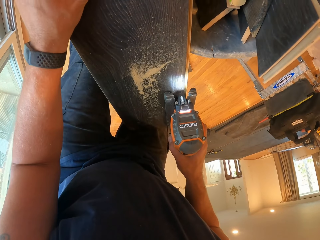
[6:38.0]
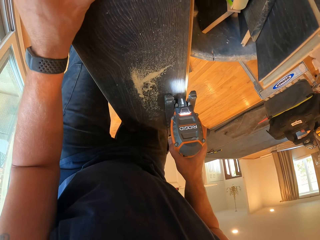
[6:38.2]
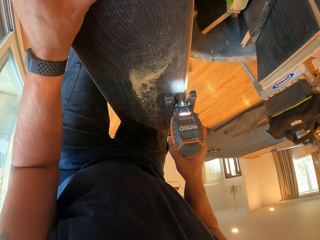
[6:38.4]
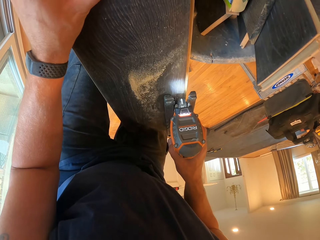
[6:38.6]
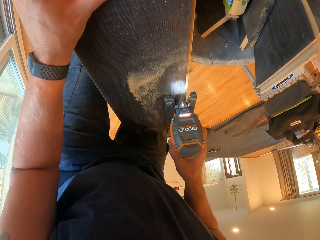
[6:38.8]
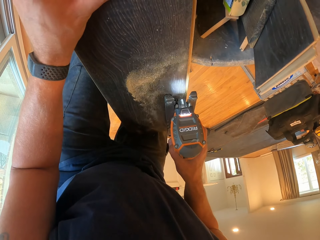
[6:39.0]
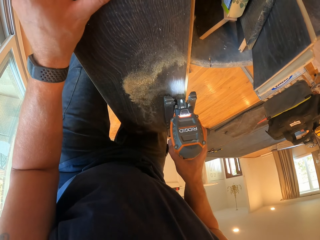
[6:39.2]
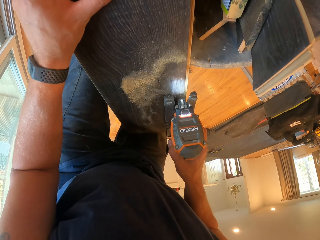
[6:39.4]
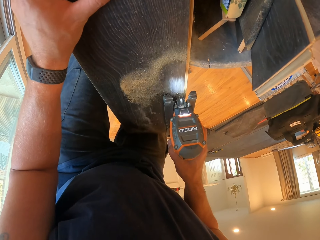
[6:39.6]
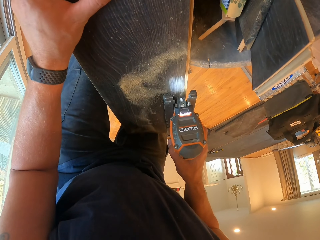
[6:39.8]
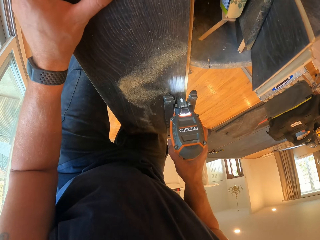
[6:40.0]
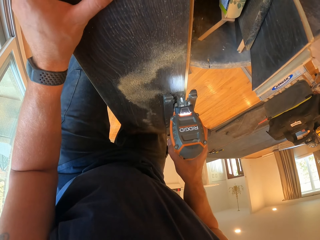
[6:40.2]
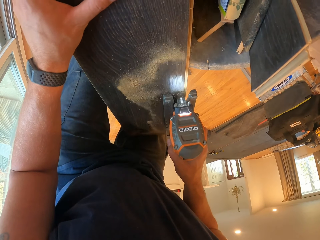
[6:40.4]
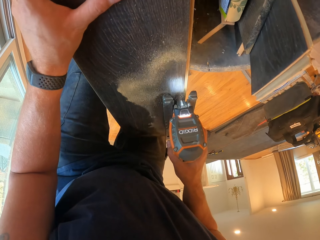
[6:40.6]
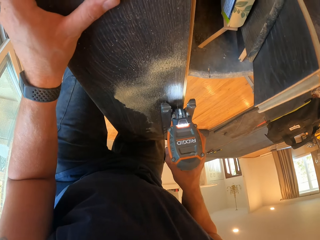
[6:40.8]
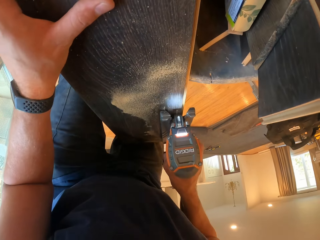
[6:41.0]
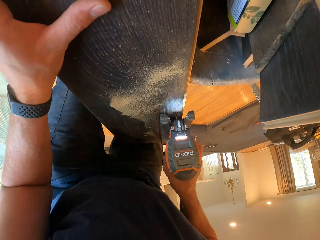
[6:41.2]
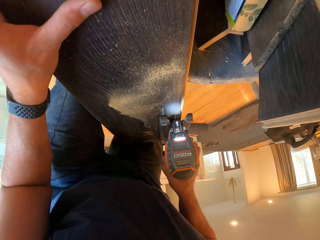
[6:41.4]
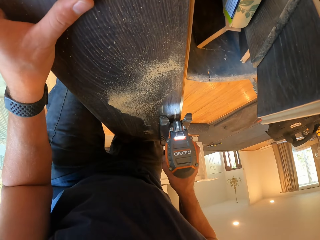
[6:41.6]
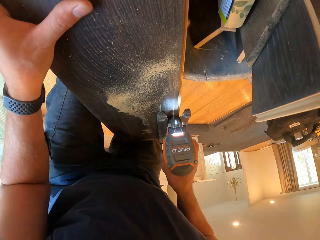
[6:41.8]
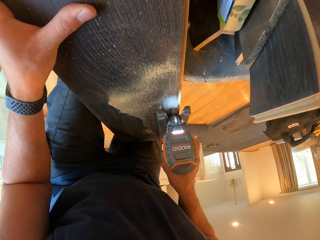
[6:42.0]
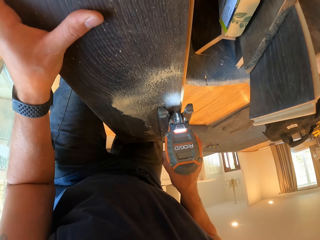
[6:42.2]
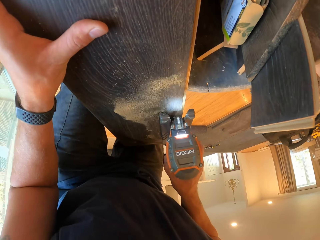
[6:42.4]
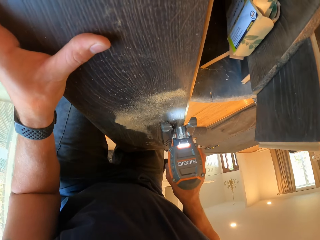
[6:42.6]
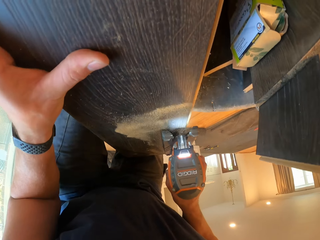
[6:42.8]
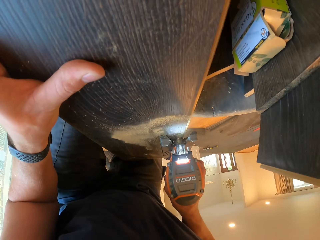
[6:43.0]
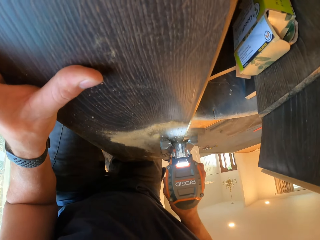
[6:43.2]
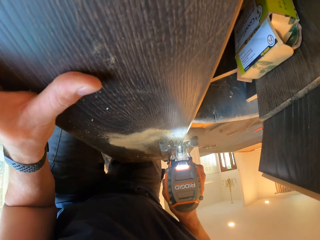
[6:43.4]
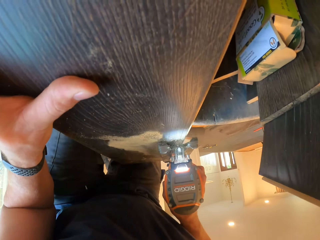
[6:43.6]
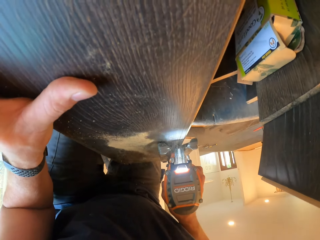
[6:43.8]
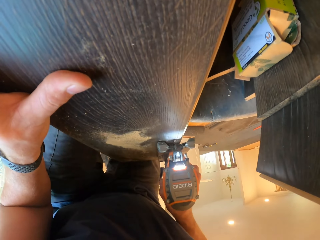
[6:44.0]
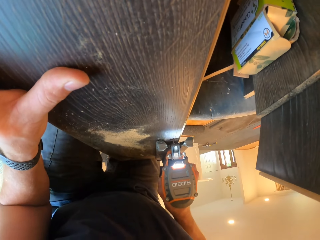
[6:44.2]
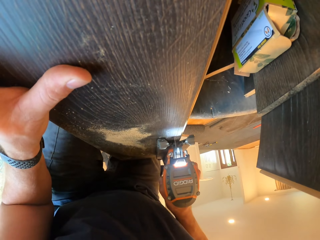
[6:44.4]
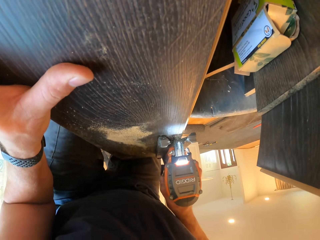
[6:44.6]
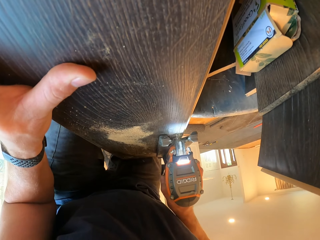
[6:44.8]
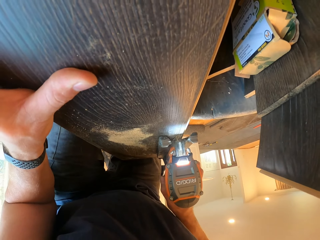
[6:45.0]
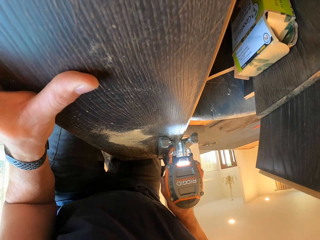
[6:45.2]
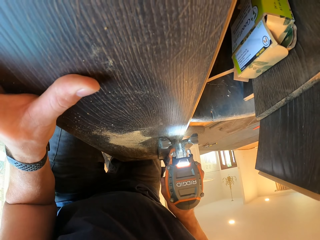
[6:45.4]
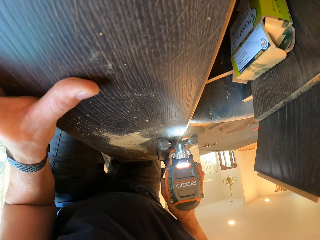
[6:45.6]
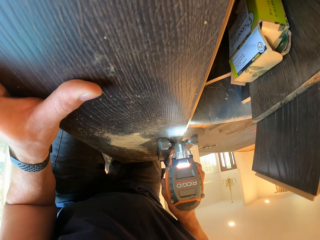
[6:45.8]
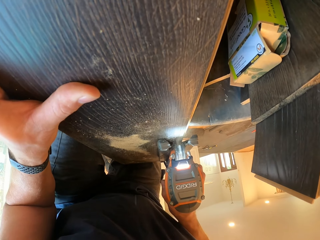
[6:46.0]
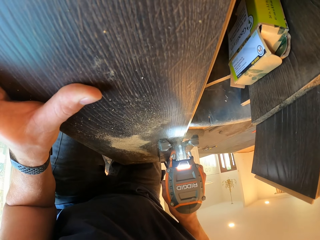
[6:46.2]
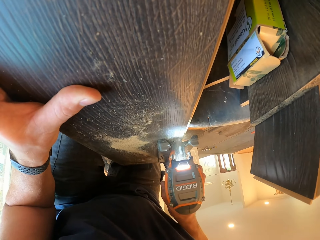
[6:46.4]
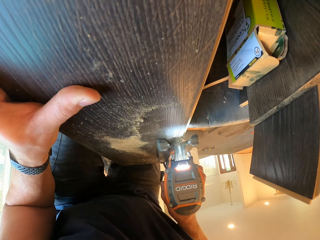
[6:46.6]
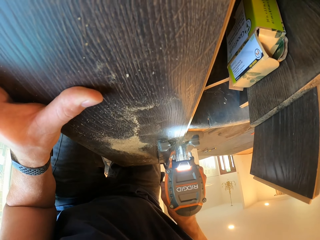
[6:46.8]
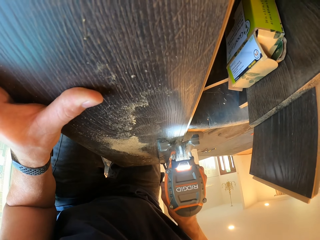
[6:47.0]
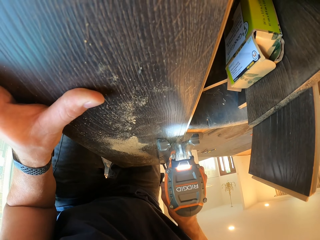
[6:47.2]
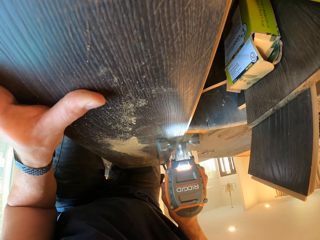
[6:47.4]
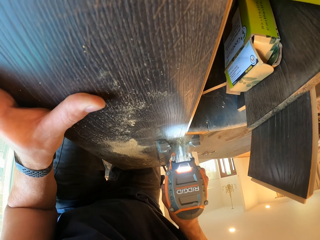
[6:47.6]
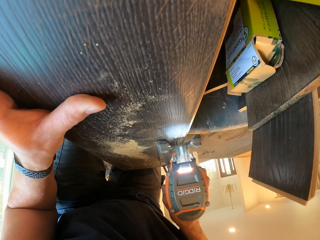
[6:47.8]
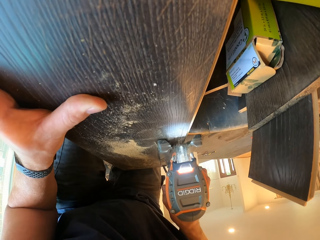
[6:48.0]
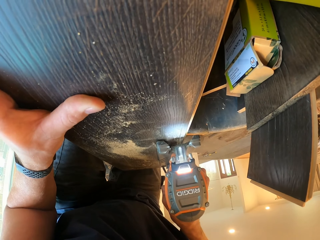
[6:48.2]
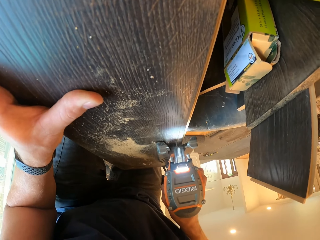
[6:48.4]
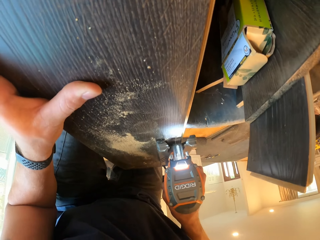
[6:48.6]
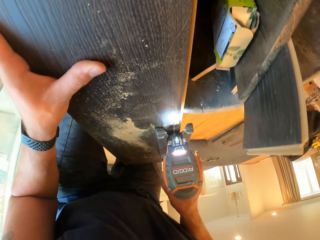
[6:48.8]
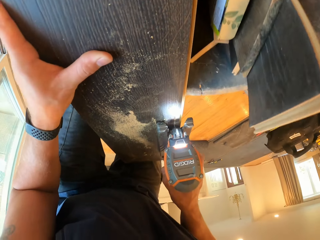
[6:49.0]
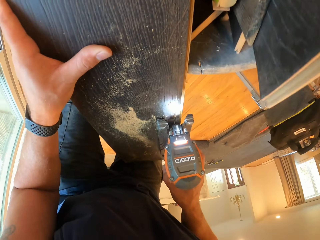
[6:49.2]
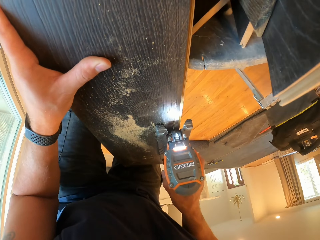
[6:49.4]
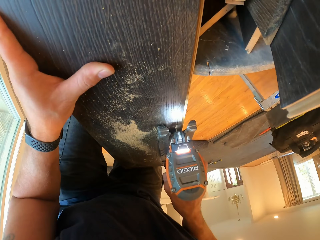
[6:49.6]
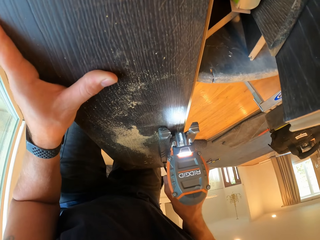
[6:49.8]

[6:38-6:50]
The camera wearer moves his hand. He cuts the wood plank.

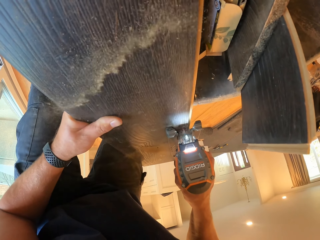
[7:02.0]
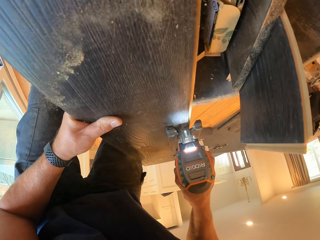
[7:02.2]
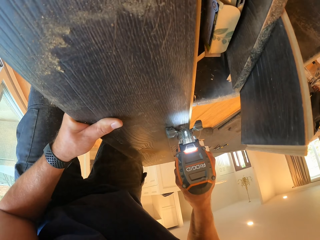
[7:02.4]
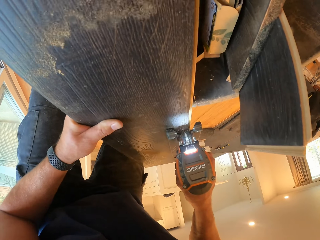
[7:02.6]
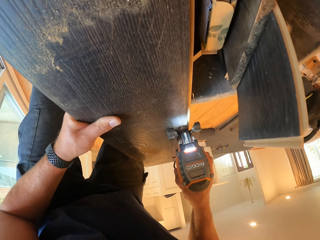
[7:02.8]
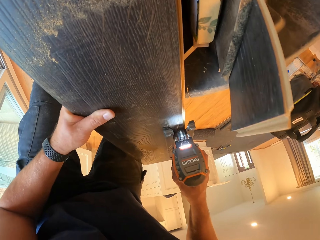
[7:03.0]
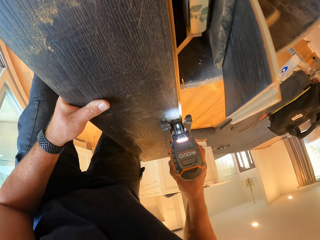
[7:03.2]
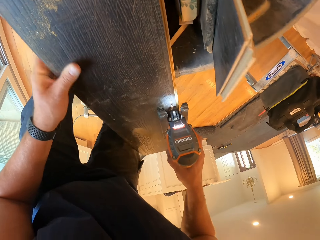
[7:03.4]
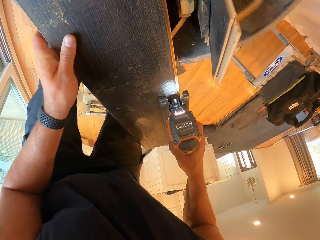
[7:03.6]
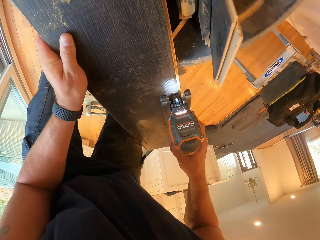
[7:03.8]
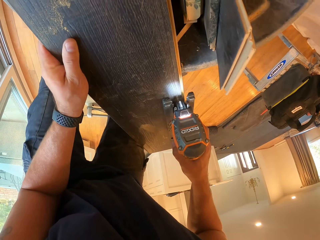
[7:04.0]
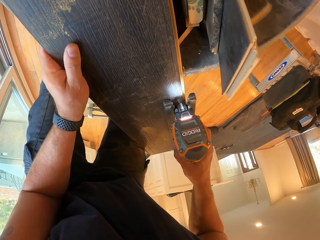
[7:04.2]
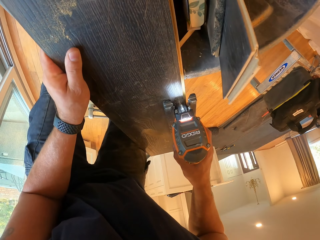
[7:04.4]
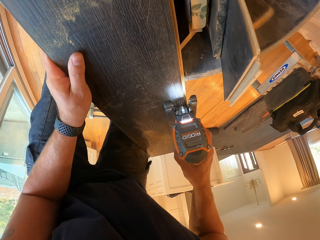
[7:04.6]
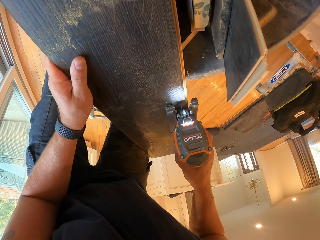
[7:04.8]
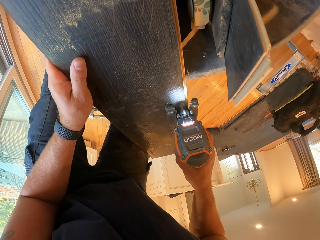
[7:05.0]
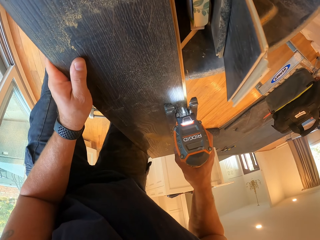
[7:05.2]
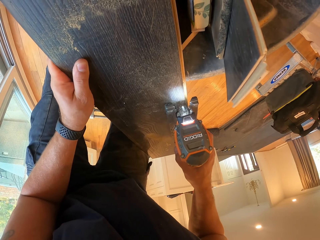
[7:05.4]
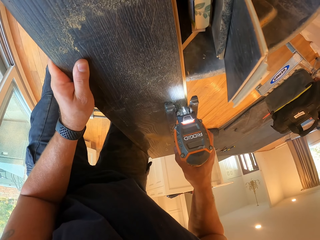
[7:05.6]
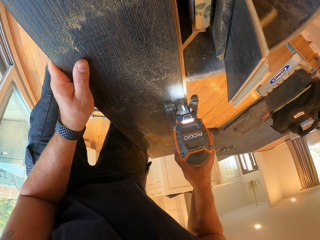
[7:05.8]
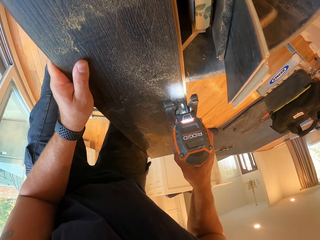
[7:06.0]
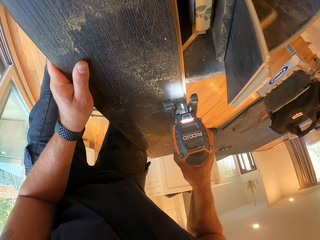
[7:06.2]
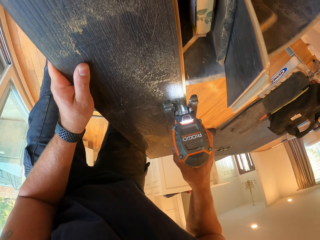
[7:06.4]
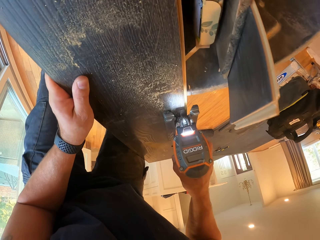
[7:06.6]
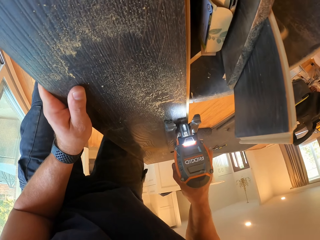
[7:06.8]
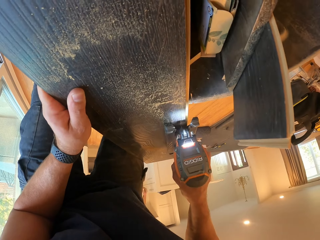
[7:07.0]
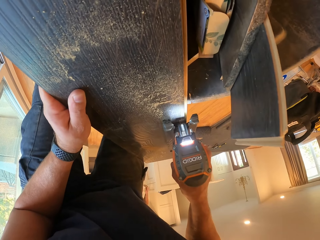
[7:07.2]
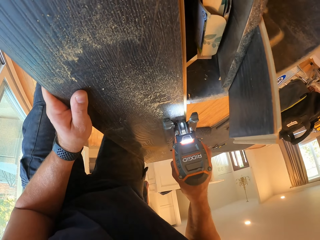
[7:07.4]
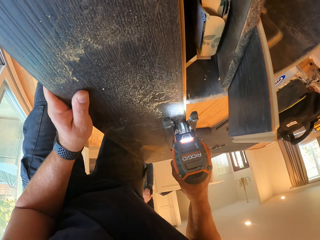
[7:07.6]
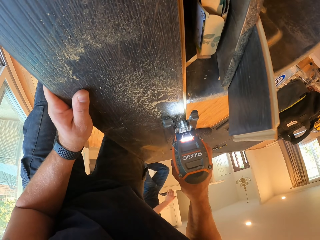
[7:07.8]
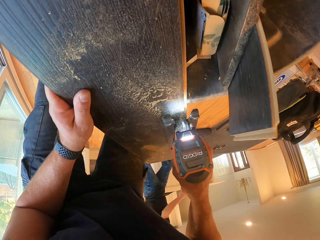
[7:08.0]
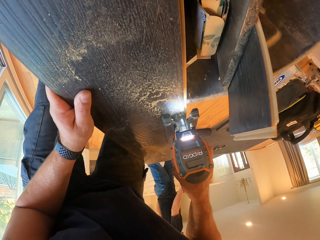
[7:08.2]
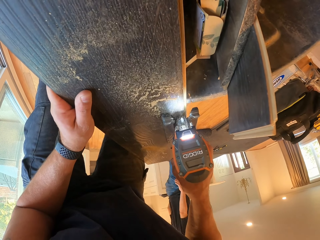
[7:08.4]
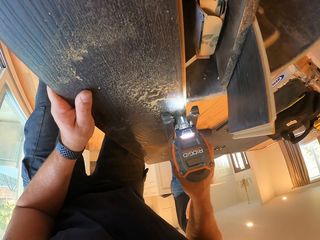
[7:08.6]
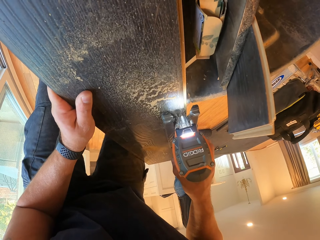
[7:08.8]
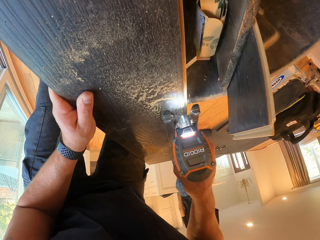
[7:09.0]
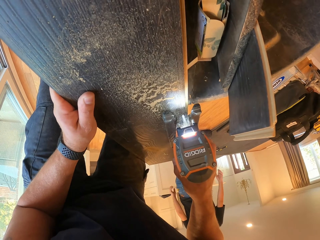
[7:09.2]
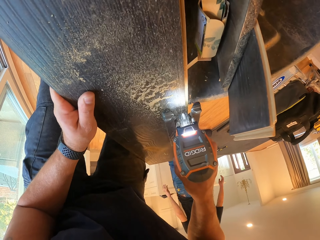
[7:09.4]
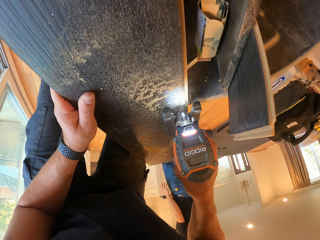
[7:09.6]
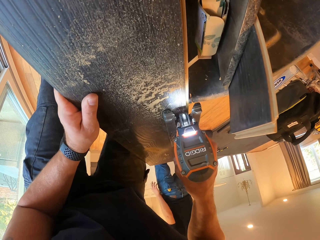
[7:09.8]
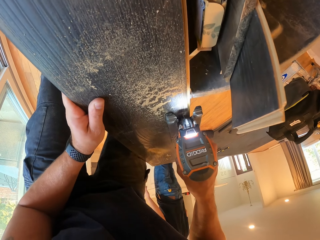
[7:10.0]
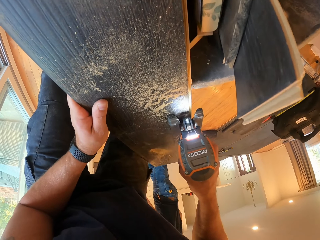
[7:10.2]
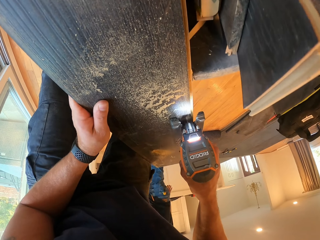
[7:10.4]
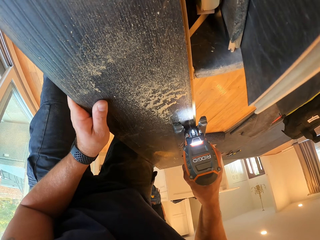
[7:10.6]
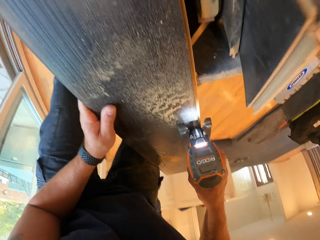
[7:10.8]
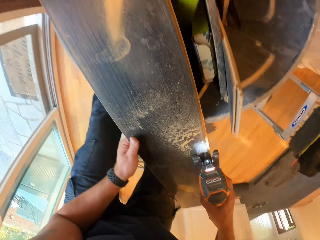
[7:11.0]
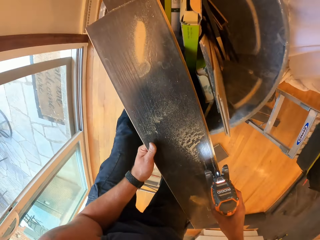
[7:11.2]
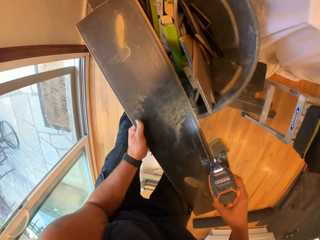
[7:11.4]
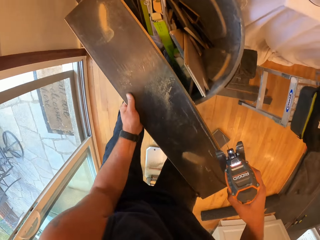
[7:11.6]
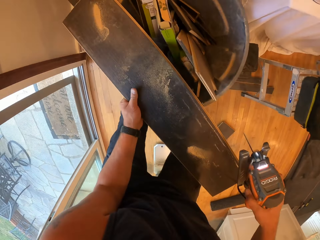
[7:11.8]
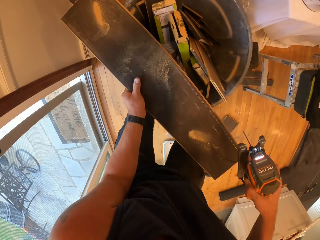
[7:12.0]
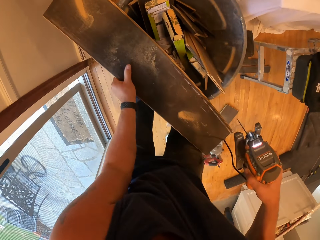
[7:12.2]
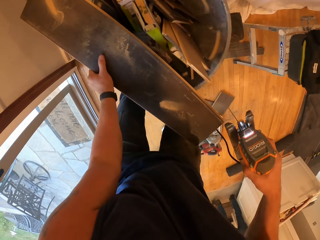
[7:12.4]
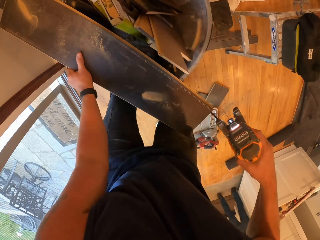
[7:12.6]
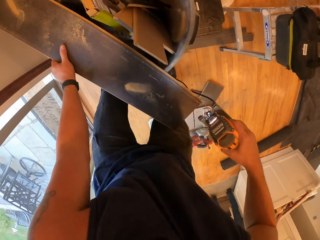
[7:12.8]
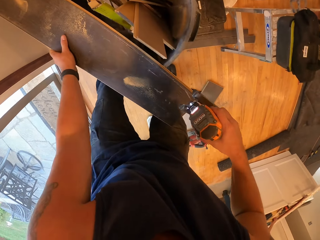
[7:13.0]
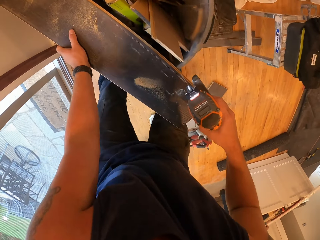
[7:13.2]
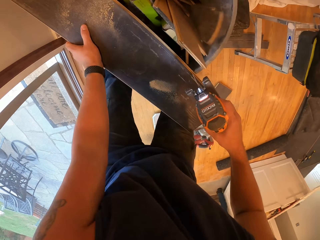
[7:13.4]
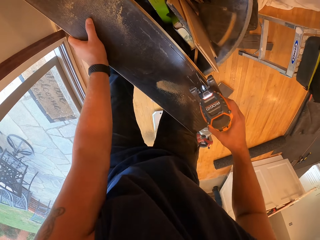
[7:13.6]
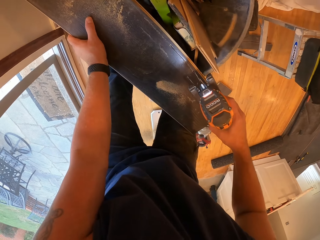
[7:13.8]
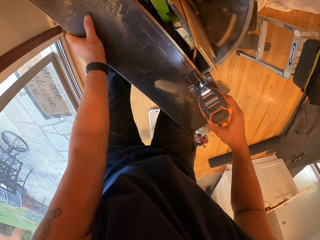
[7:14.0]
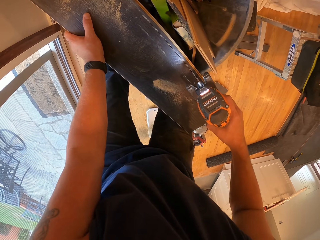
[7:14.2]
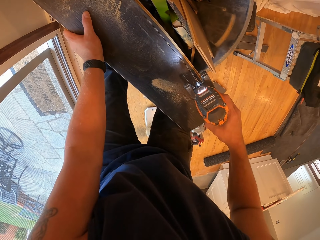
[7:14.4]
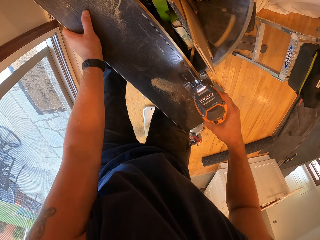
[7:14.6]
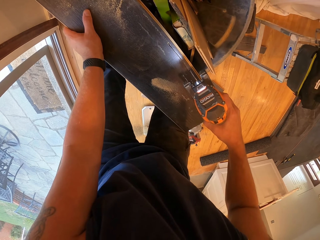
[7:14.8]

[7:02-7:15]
The camera wearer moves his hand. A man walks in the room. The camera wearer adjusts the piece of wood on the bucket with his left hand.
